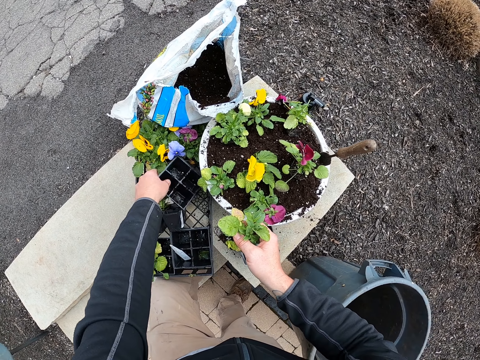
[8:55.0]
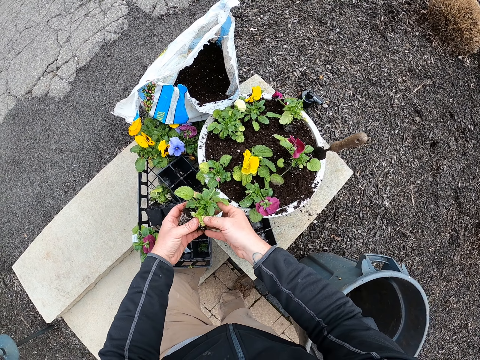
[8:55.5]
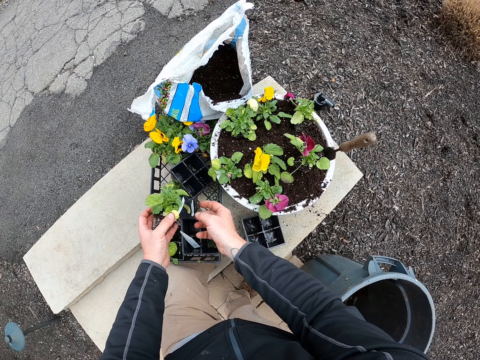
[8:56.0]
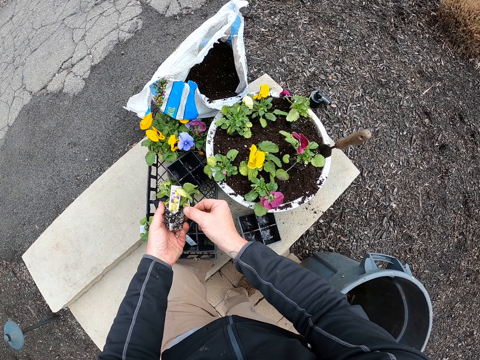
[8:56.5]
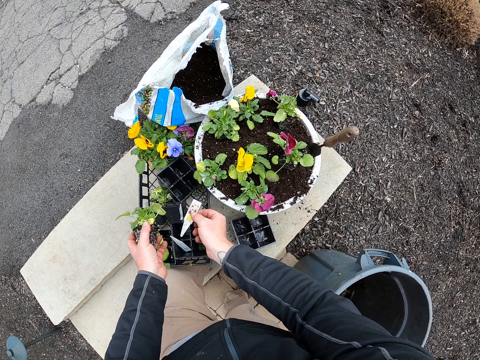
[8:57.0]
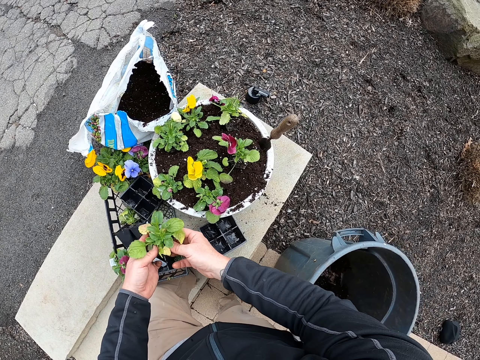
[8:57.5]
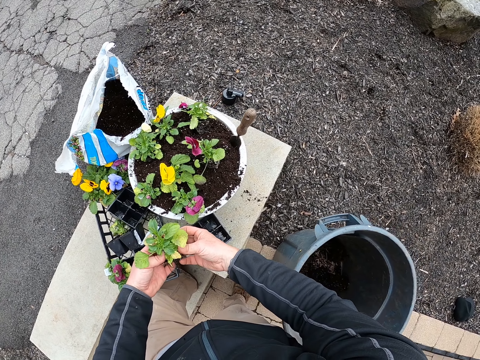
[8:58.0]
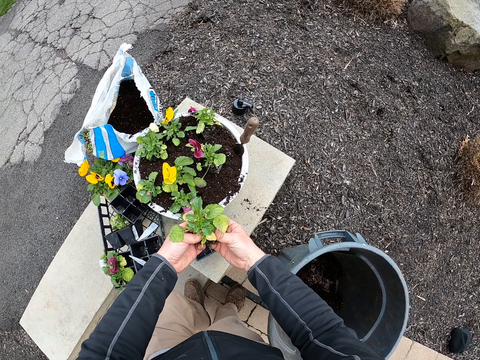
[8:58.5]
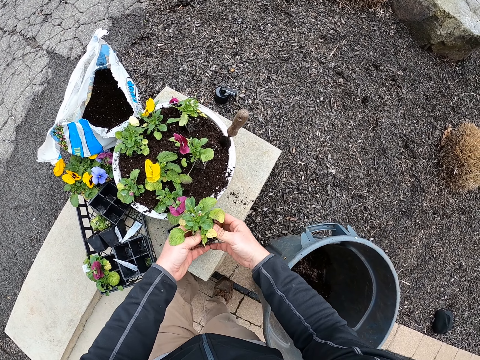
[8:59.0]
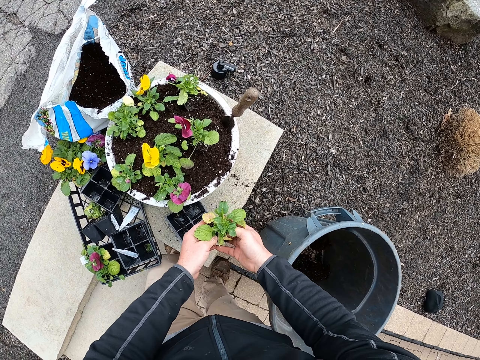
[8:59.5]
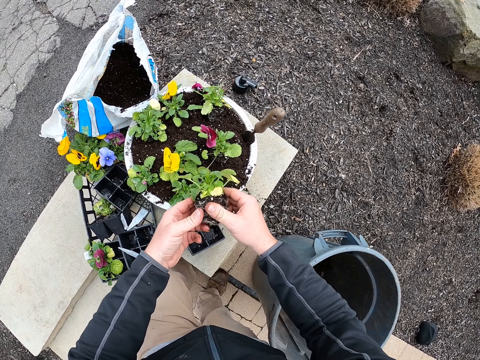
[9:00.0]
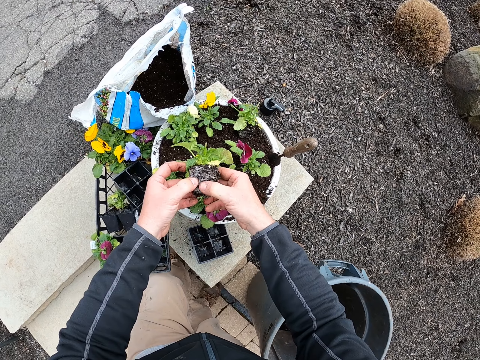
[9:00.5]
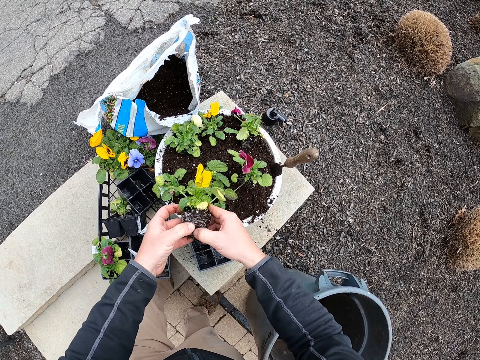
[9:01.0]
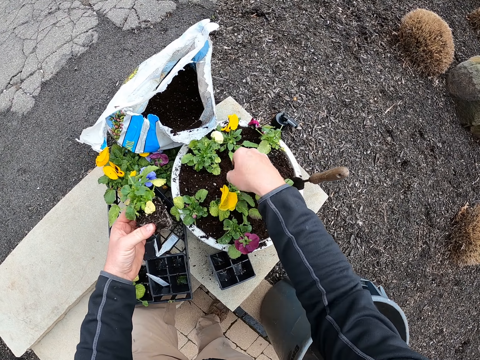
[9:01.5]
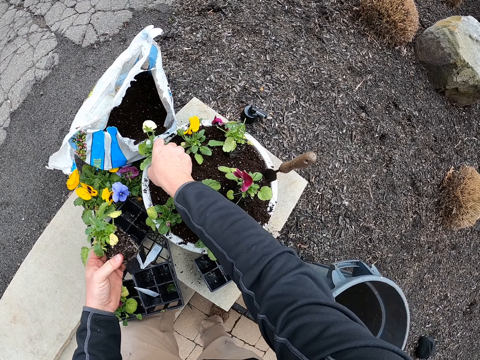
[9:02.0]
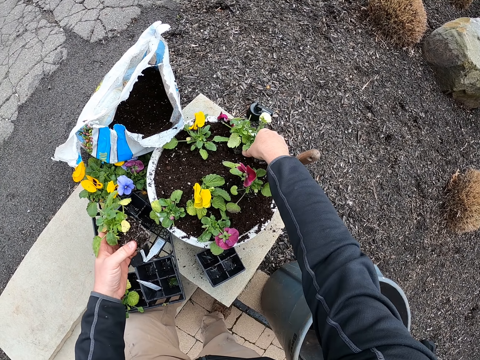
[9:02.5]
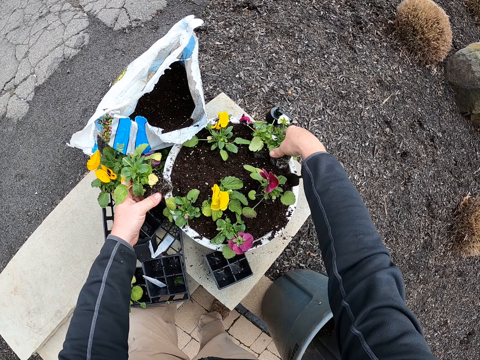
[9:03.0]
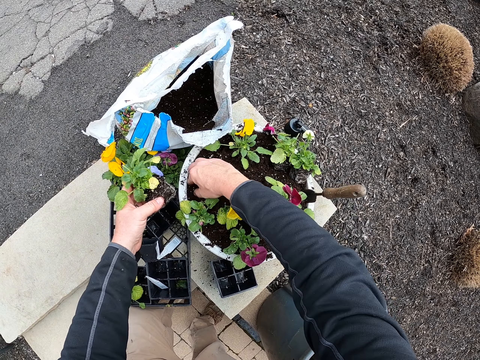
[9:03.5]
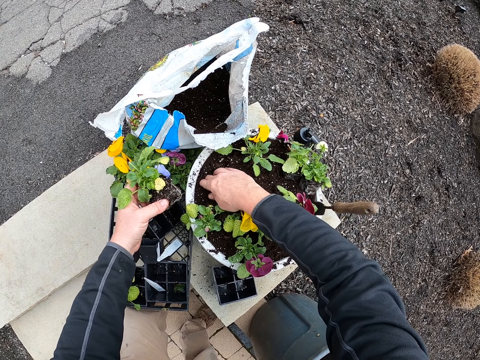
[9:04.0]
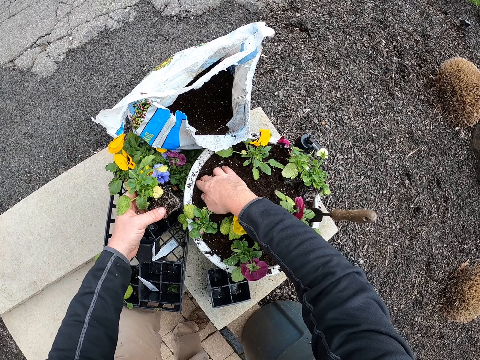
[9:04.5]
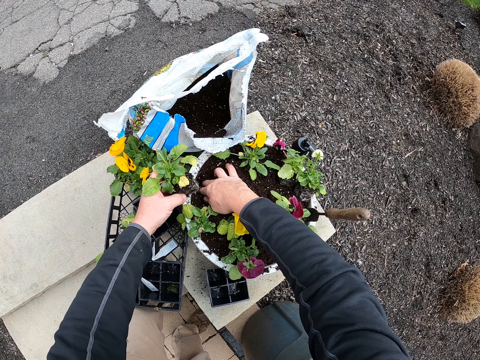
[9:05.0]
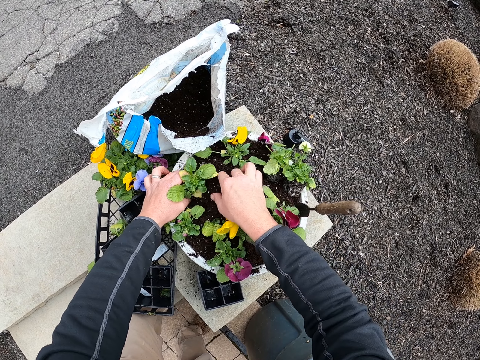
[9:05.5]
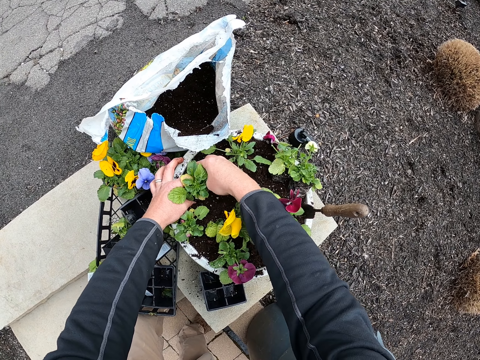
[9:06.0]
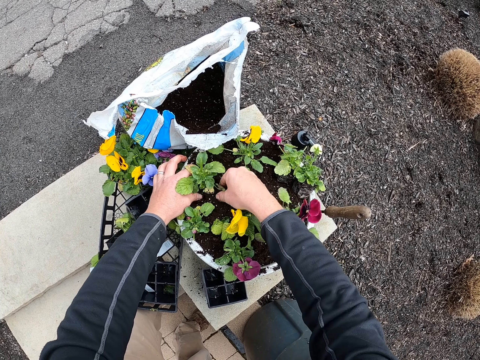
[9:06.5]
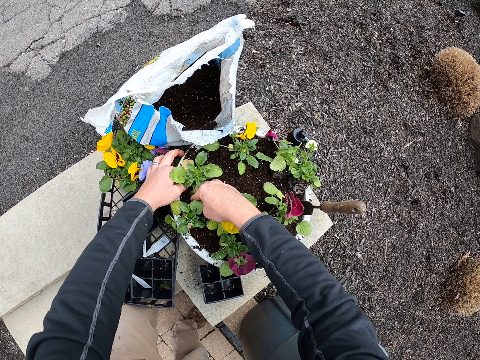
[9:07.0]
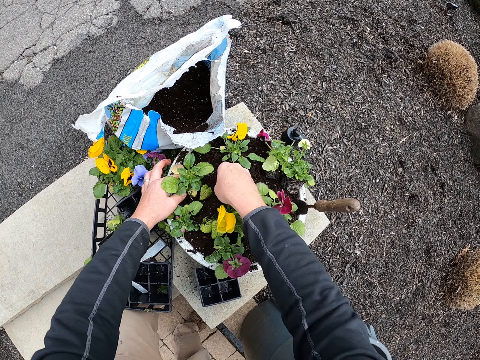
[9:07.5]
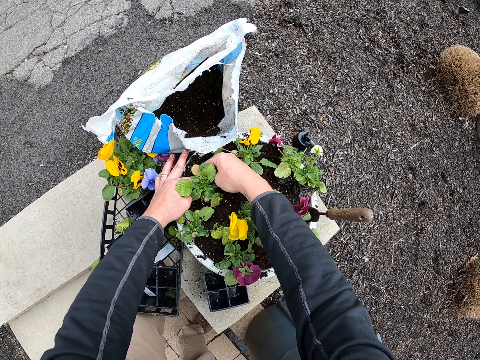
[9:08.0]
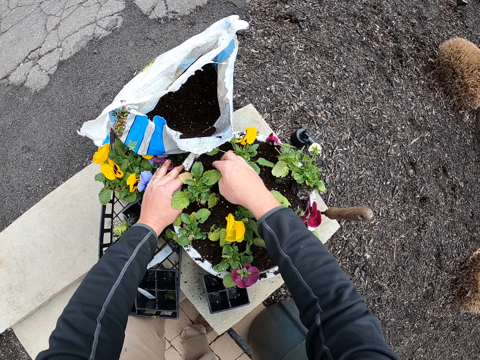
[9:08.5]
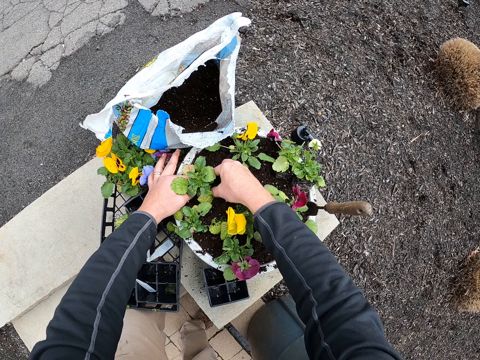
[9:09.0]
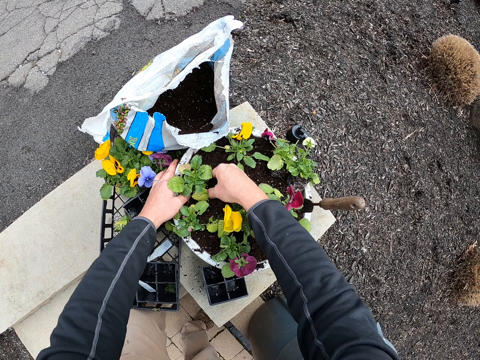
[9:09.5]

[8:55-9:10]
The camera wearer puts the container down. They remove paper from the plant. They plant the flowers in the flower pot. They displace the plant. They touch the soil. They fix the plant into the soil.

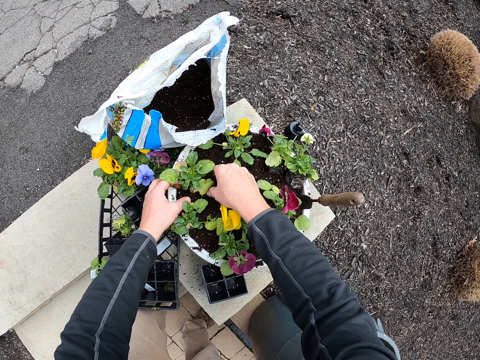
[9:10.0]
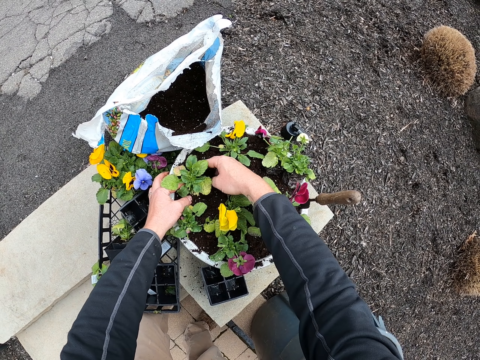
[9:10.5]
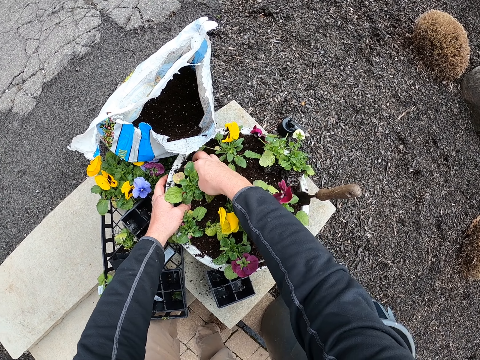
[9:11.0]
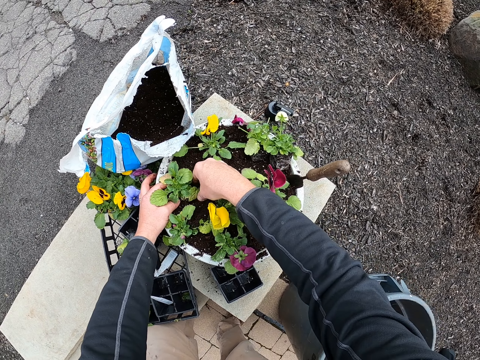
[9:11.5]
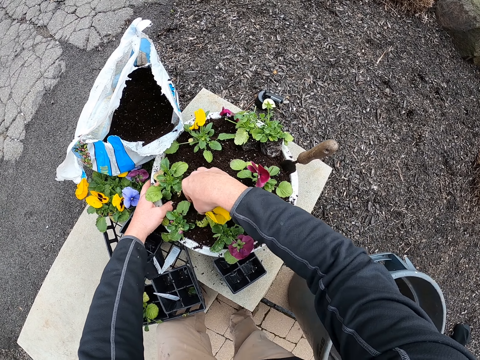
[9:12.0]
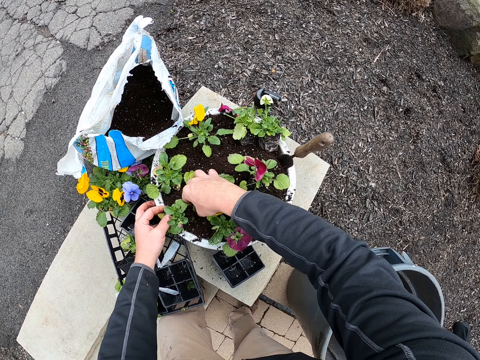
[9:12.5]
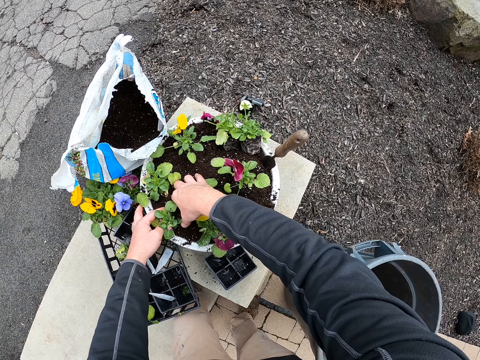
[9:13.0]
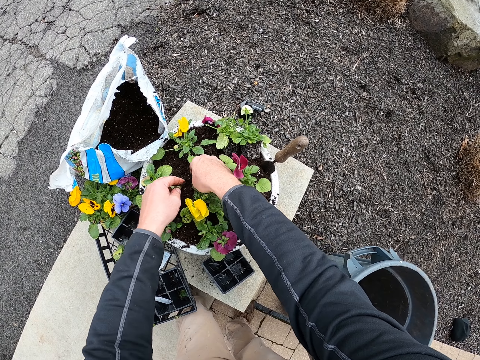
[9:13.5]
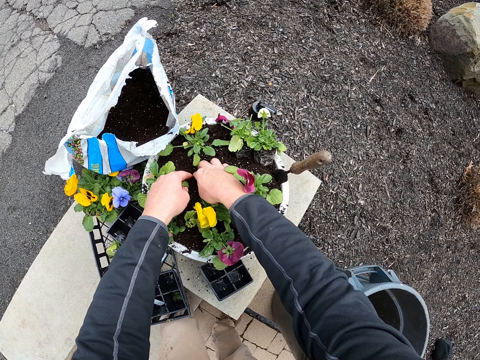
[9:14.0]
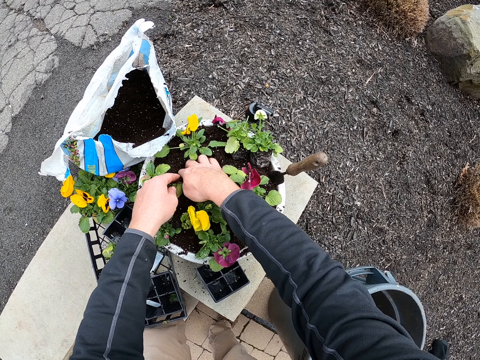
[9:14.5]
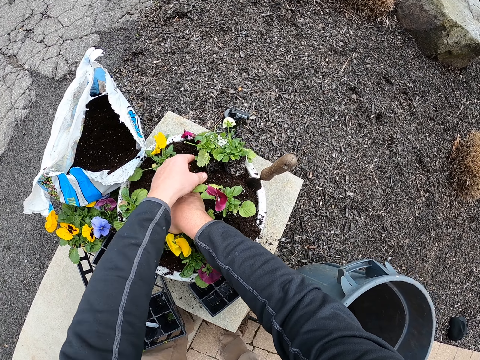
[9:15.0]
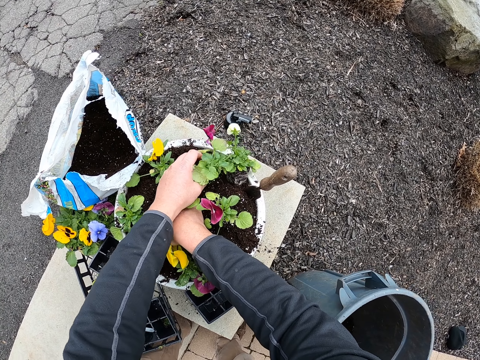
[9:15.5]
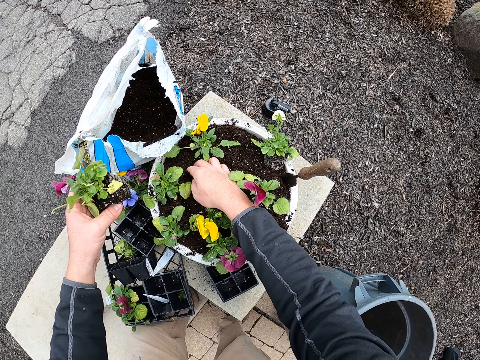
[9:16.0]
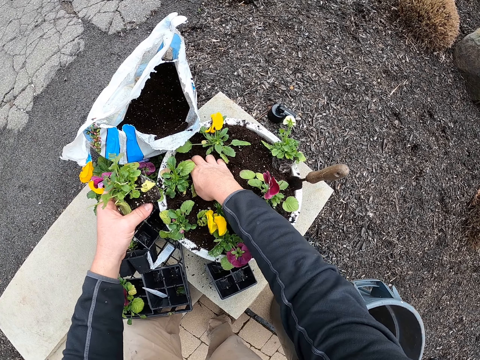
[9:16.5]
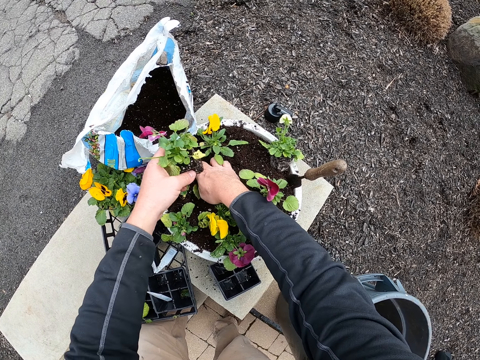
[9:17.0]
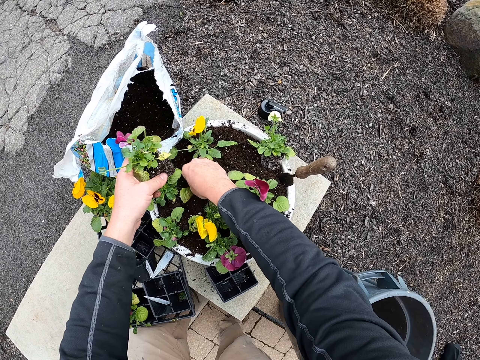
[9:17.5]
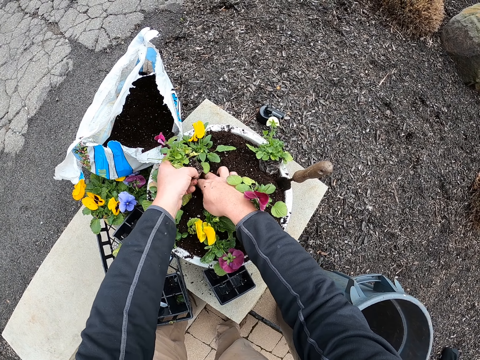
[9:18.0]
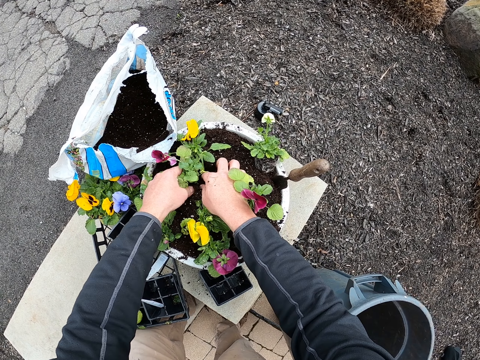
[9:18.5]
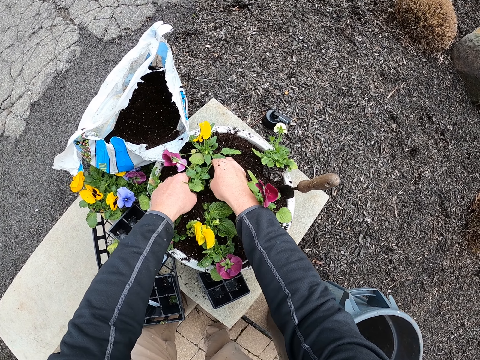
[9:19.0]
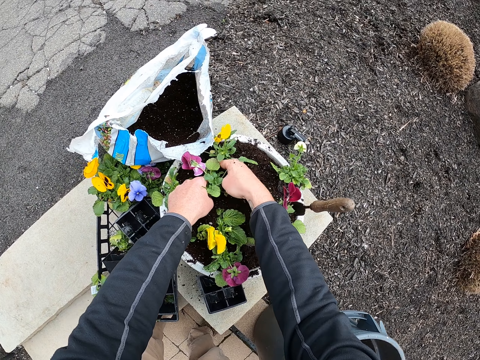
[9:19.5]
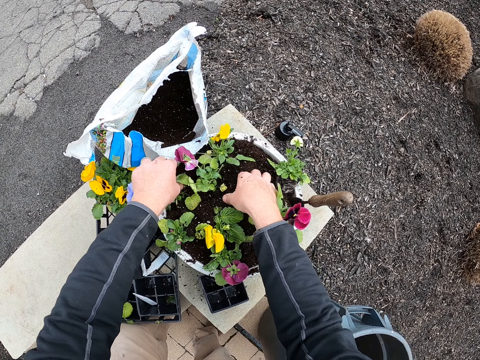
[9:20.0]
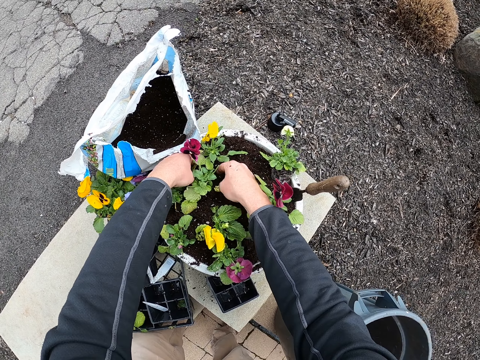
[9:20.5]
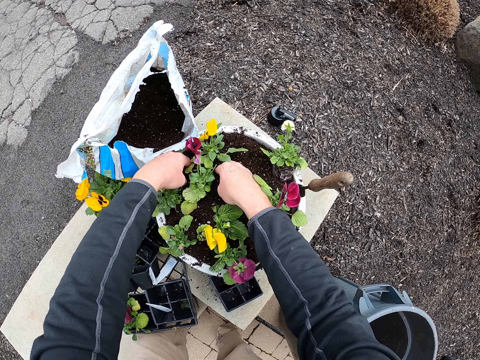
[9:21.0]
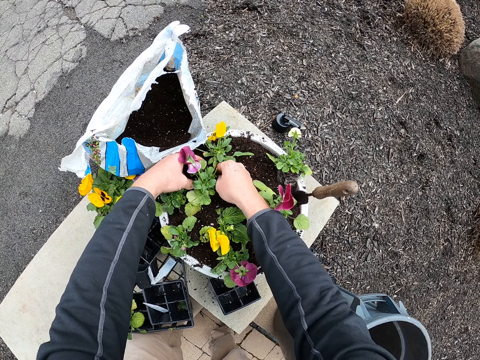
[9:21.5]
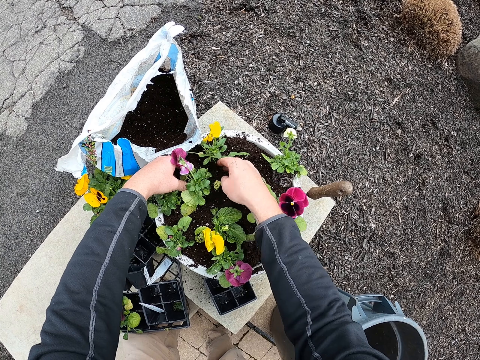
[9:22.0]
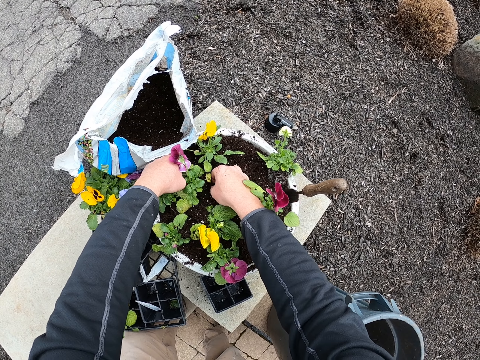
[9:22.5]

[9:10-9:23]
The camera wearer takes a plant. They dig into the soil with a hand. They fix the plant into the soil.
